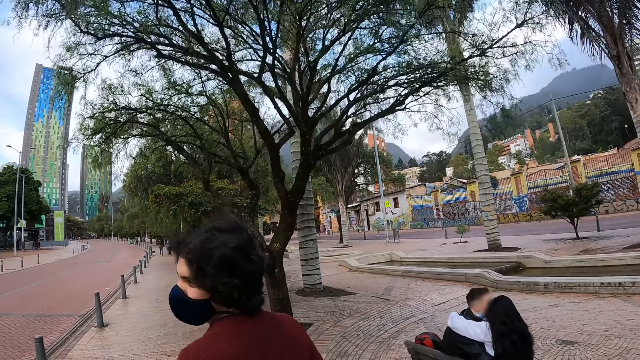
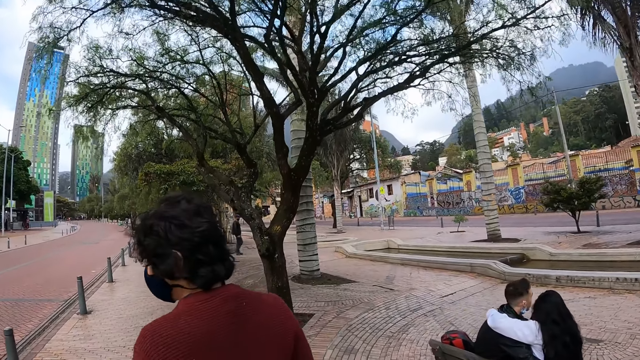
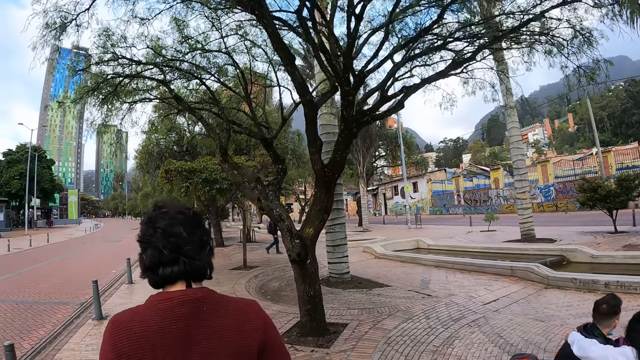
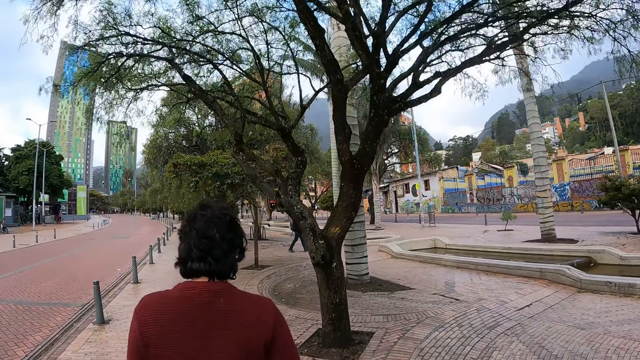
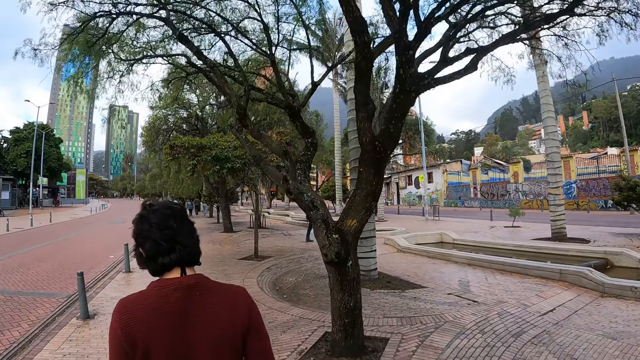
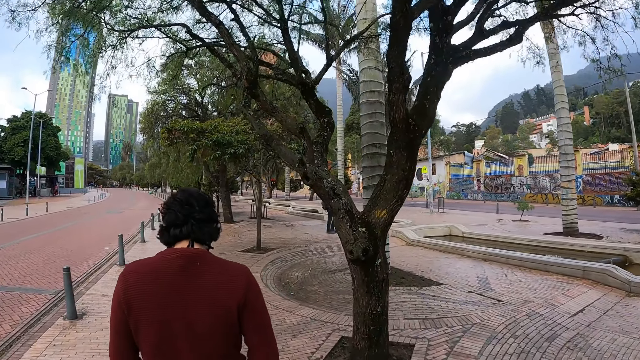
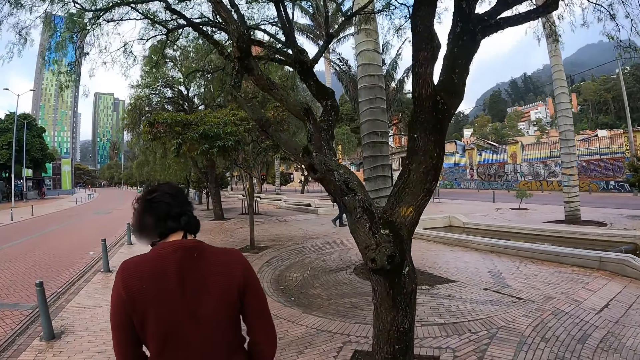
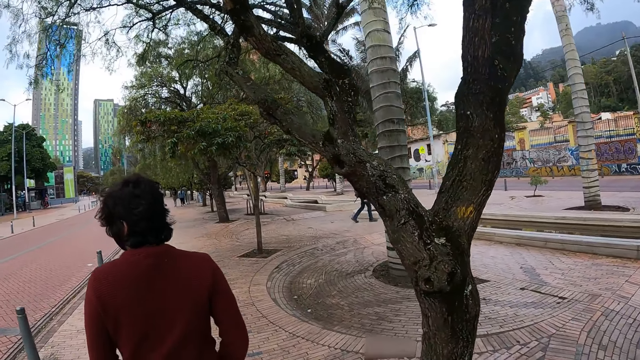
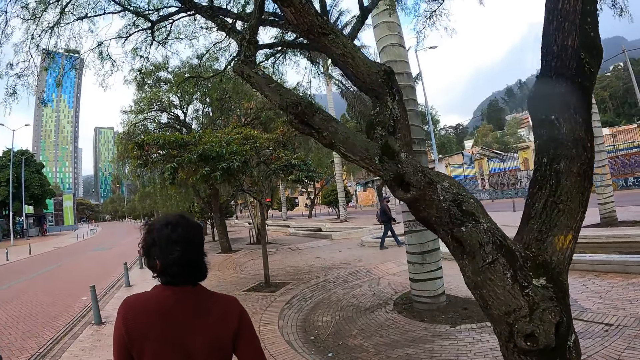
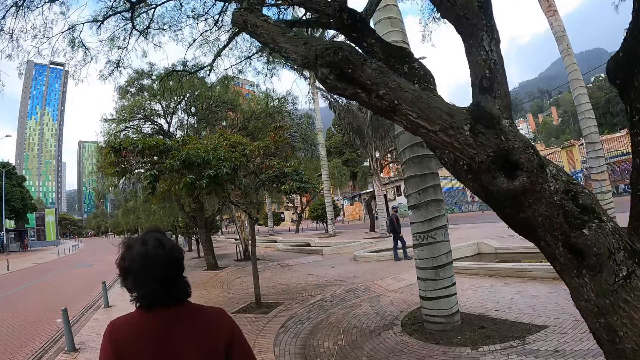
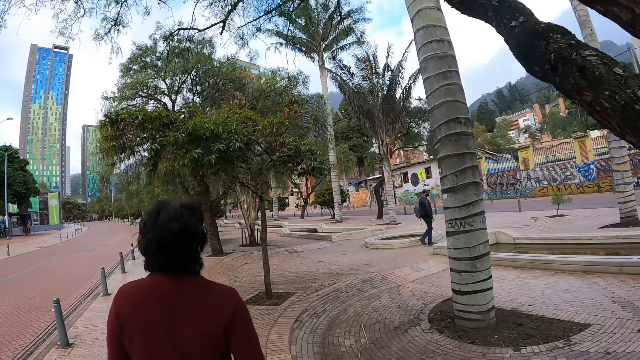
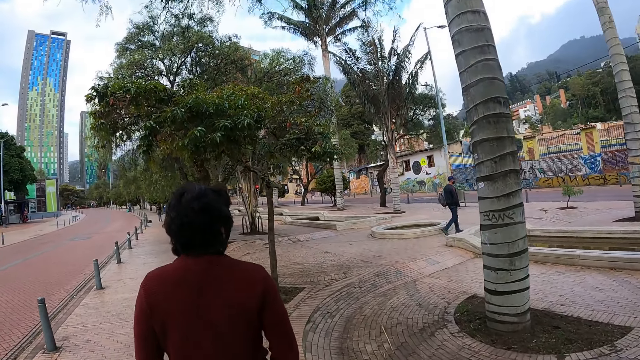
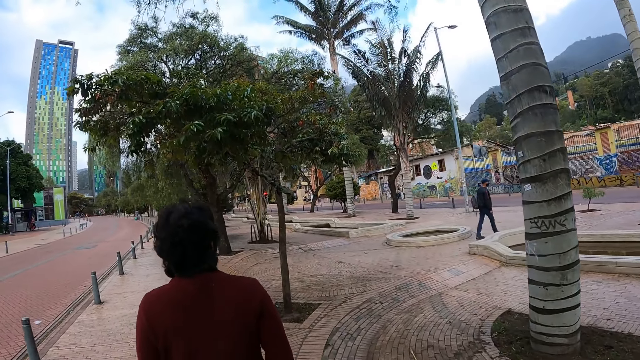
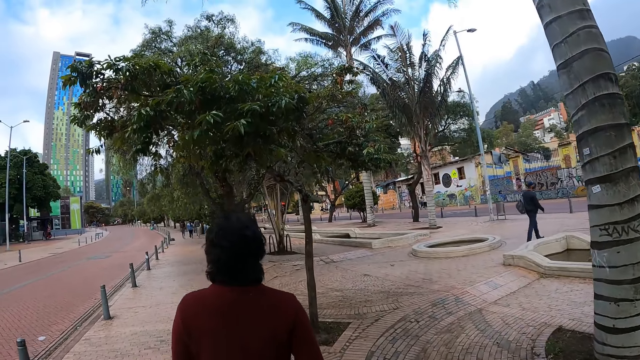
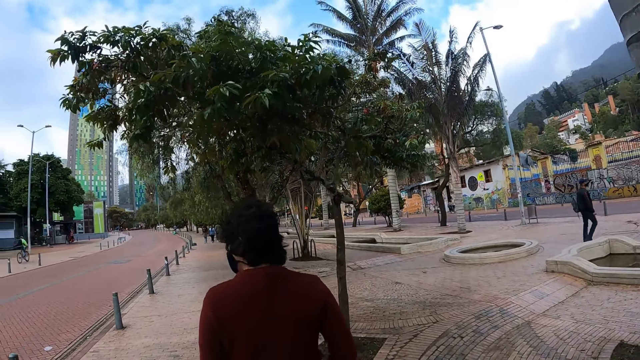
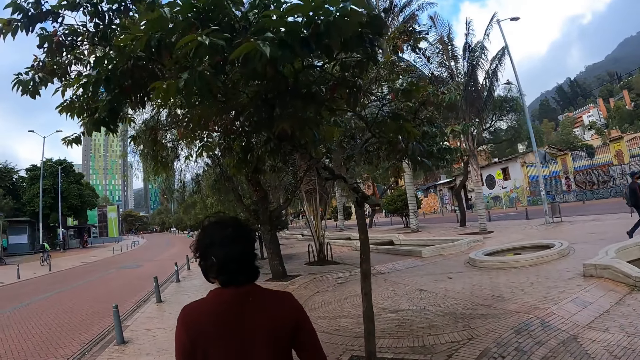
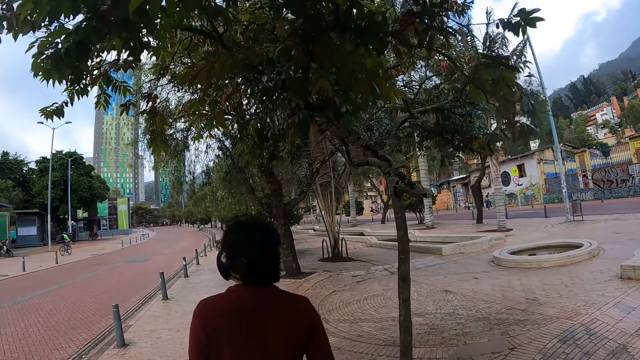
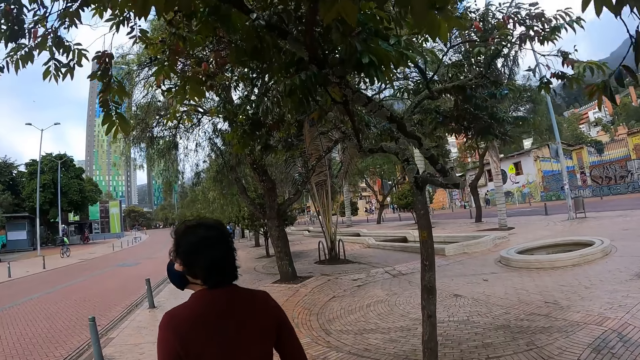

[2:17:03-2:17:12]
A person looks behind. The camera wearer walks along the pavement.

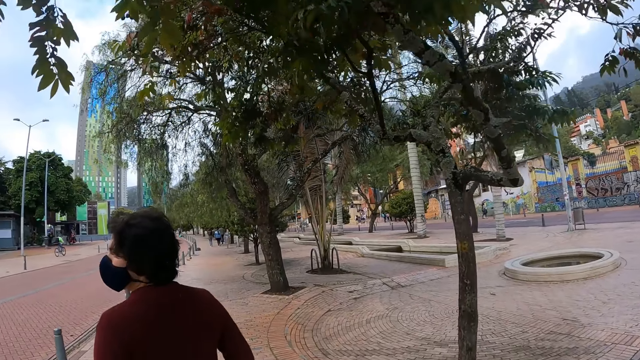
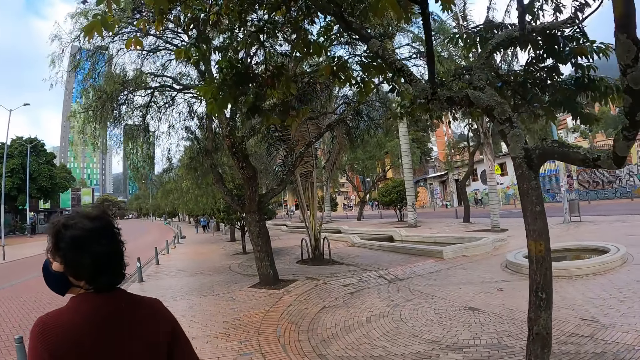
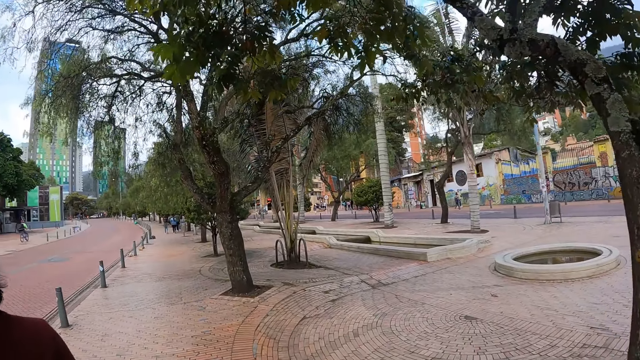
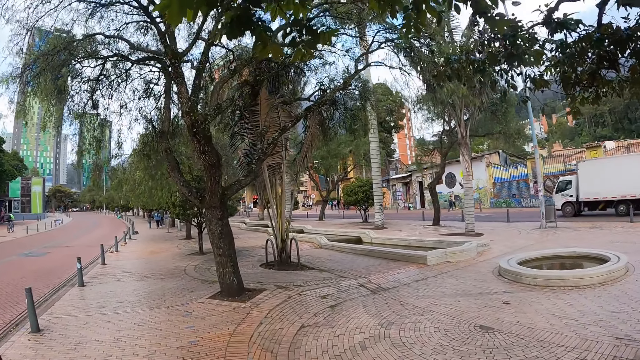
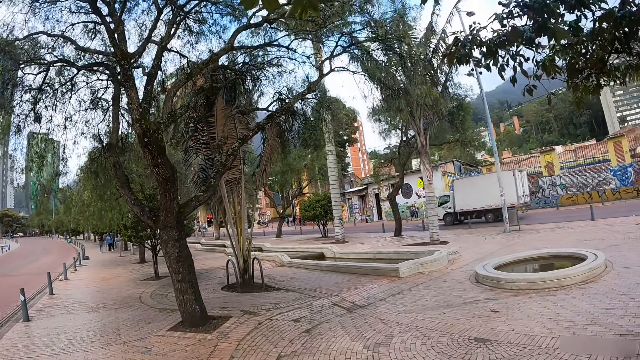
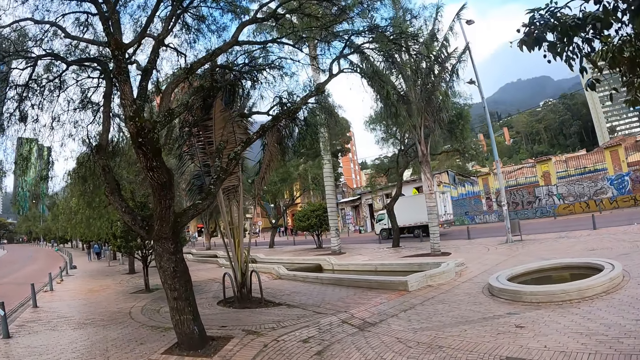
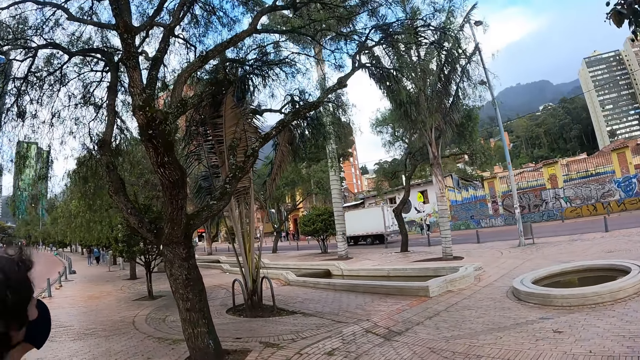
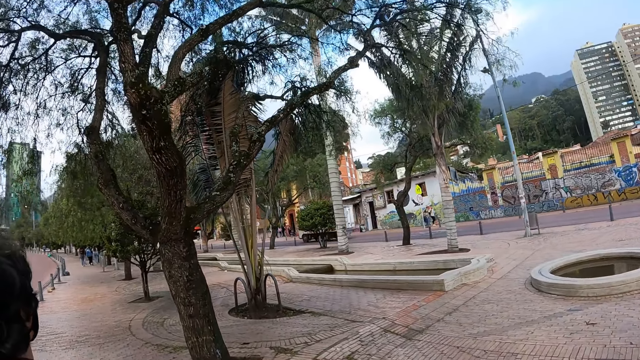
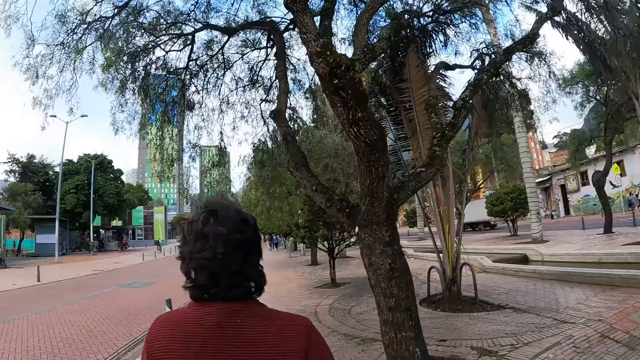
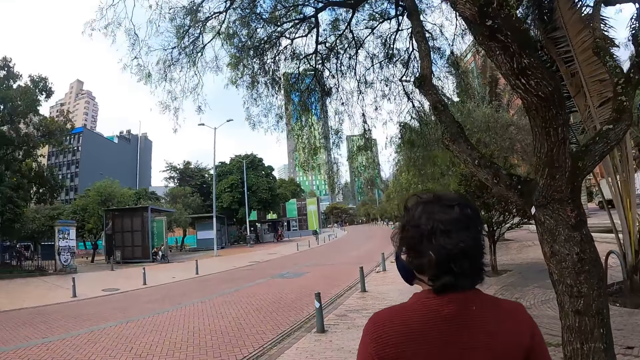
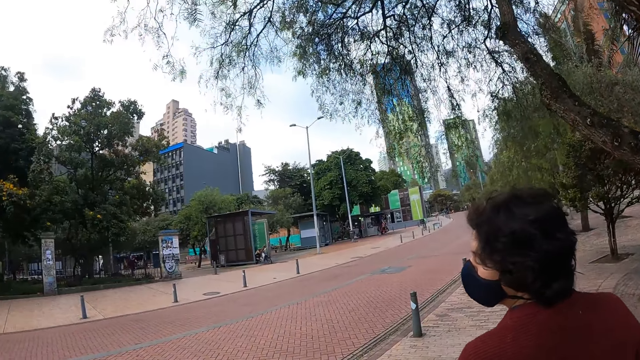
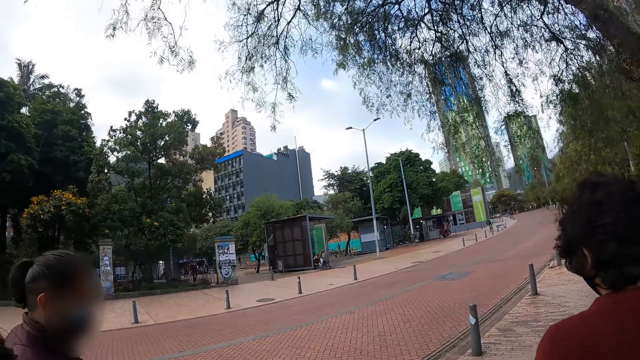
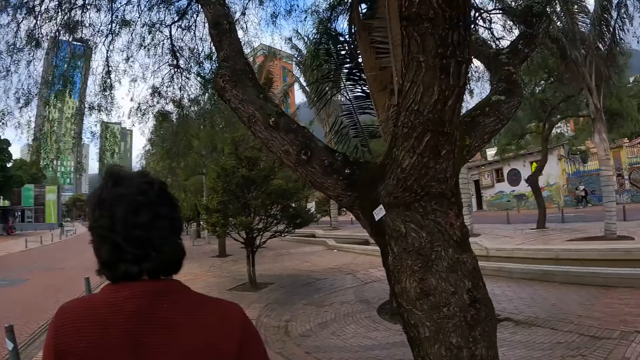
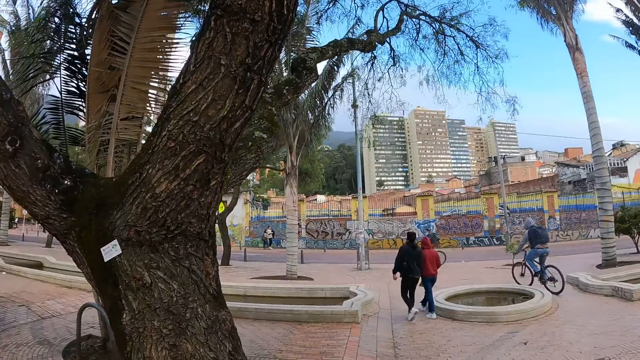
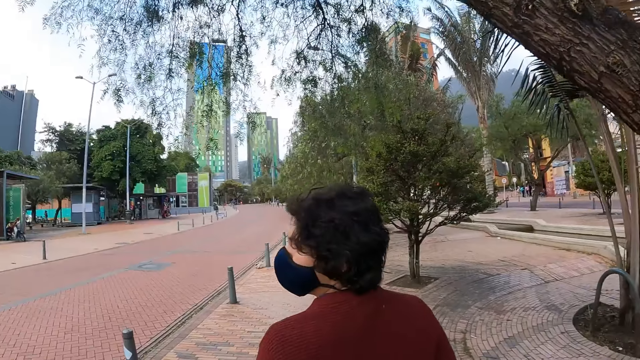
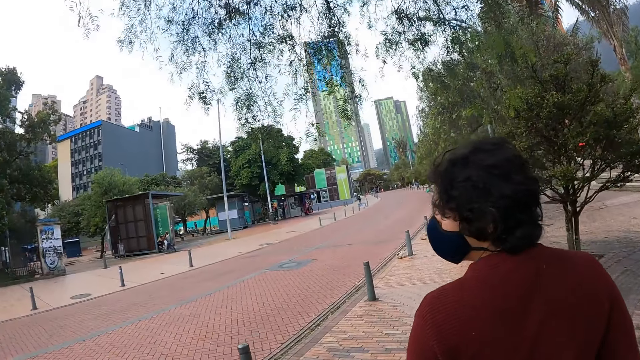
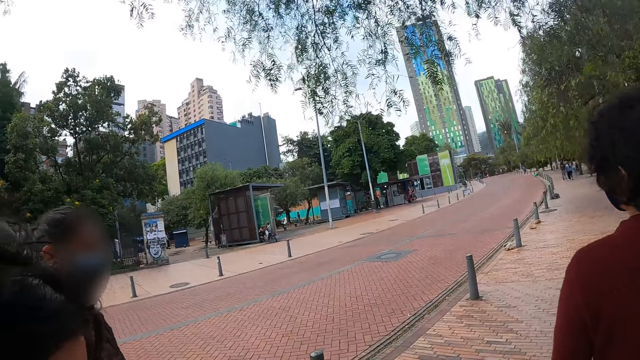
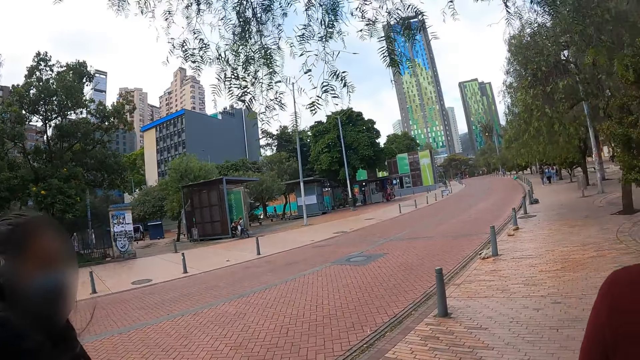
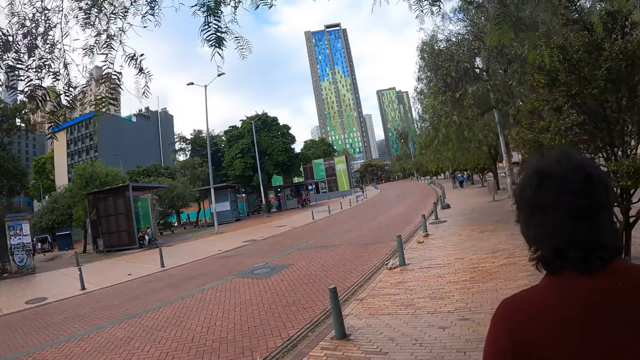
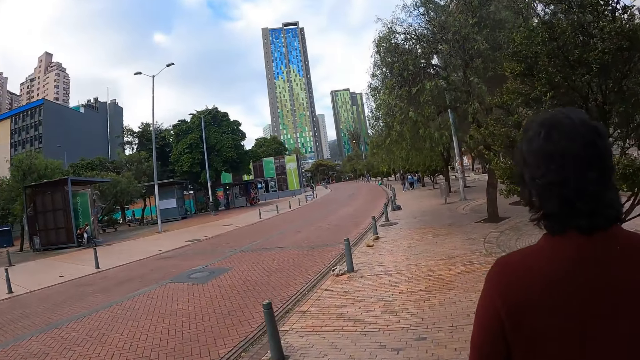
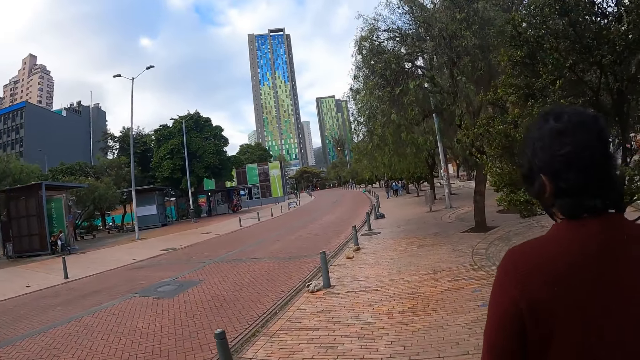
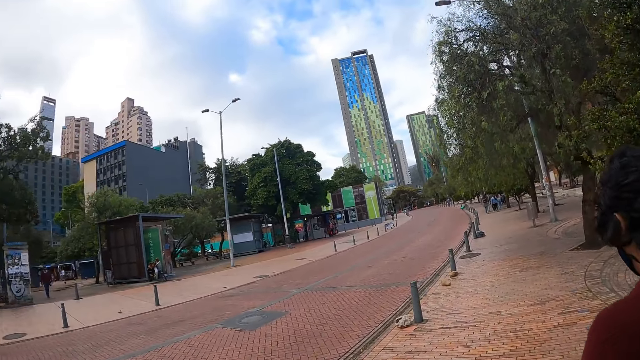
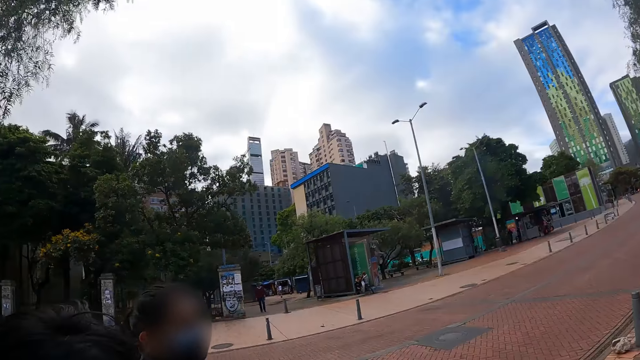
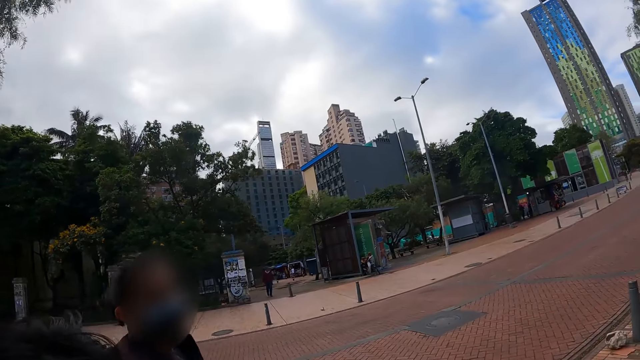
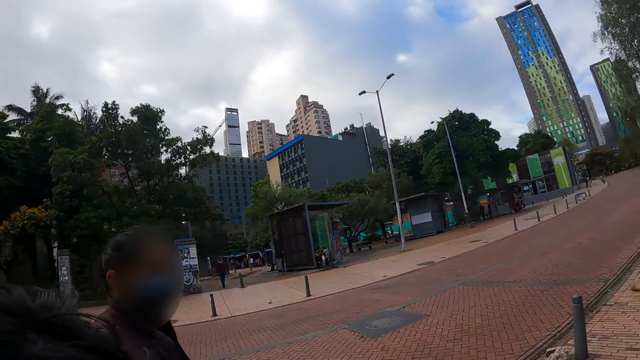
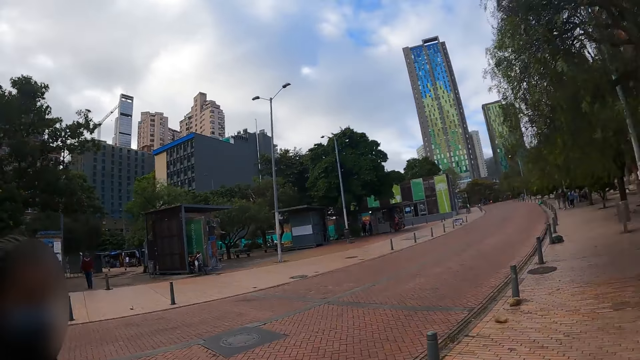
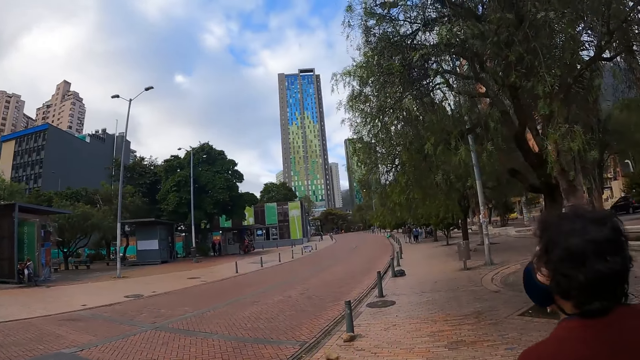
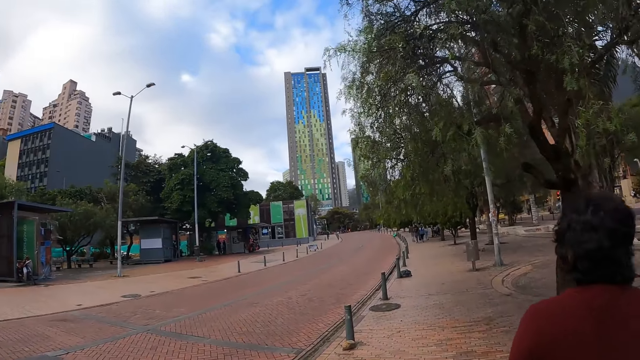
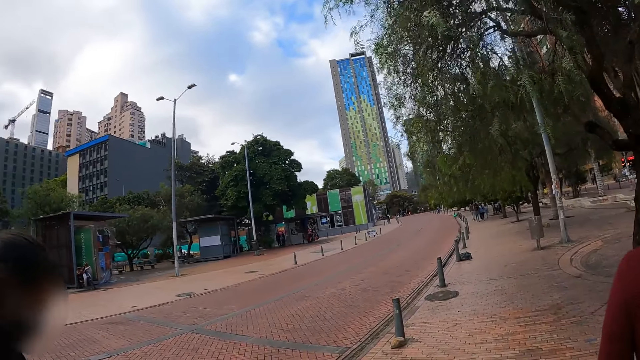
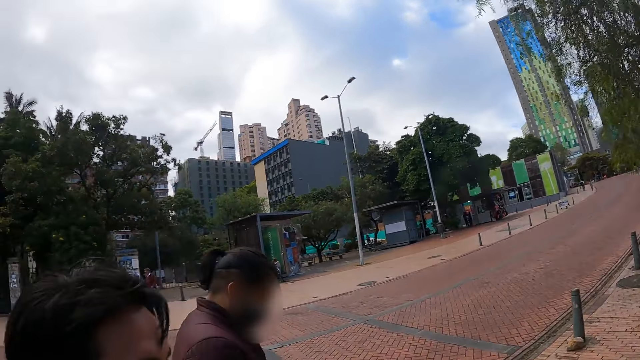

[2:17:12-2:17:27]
A person looks aside. The camera wearer walks along the pavement. The person interacts with another person. The camera wearer looks around. The first person interacts with the other person. The camera wearer walks along the sidewalk. They look around and move around.
